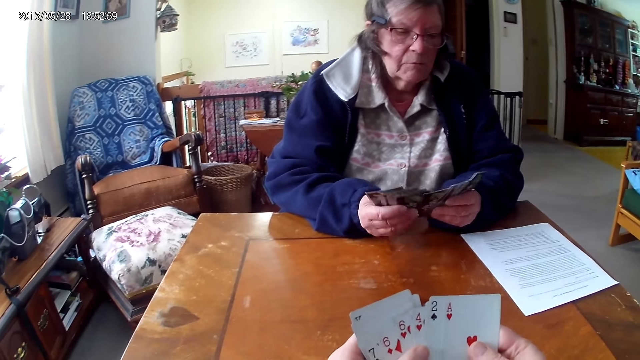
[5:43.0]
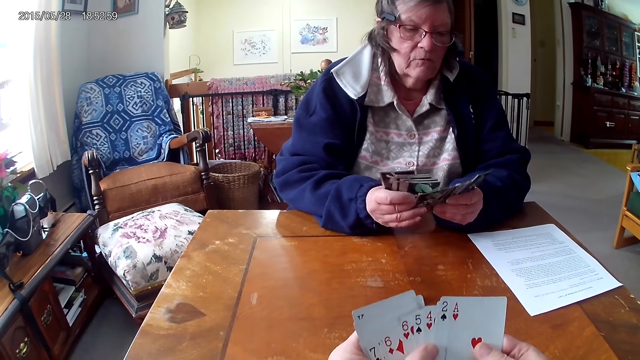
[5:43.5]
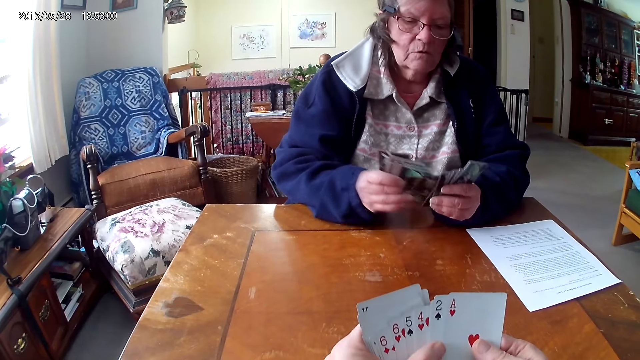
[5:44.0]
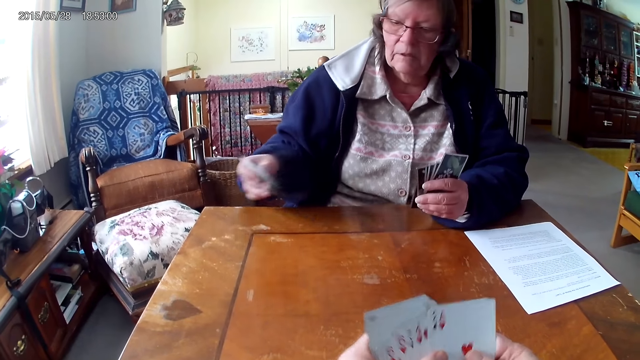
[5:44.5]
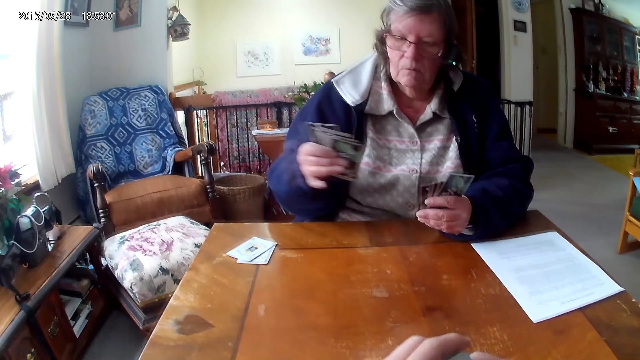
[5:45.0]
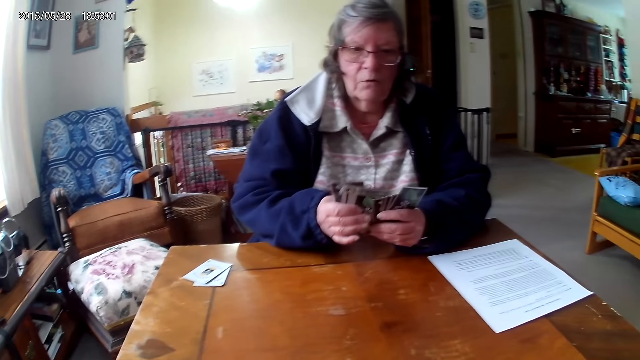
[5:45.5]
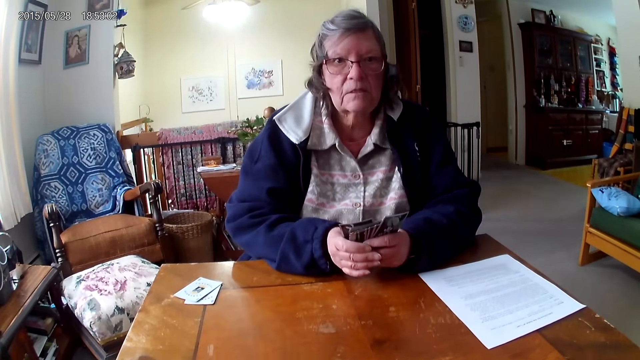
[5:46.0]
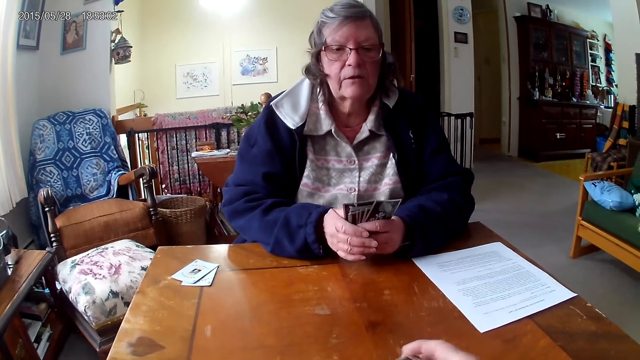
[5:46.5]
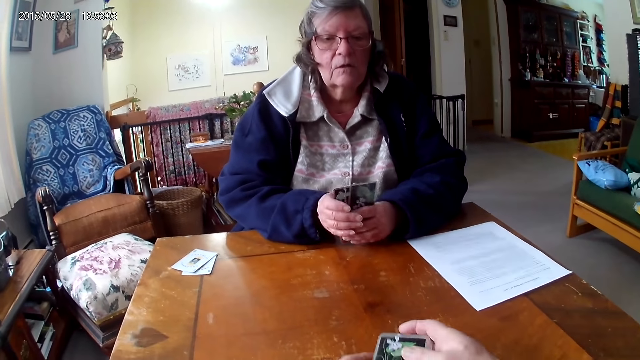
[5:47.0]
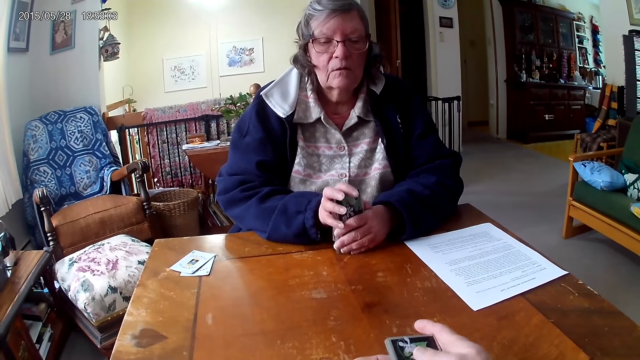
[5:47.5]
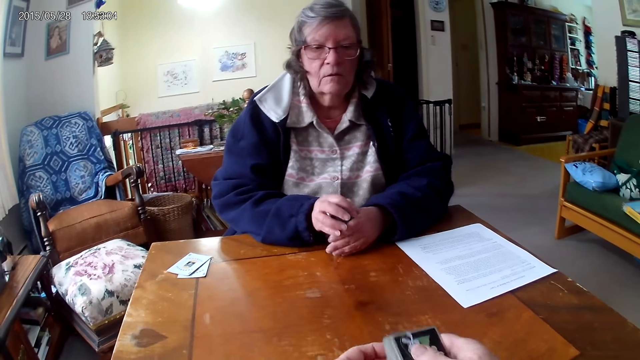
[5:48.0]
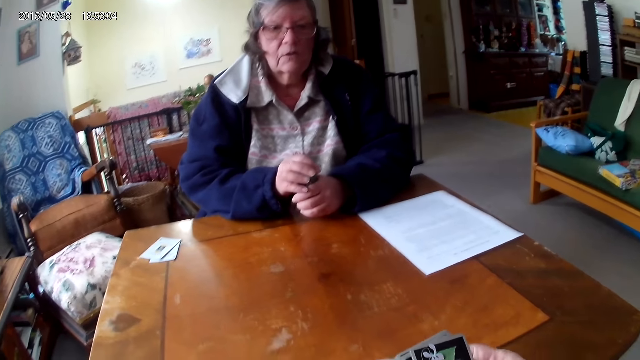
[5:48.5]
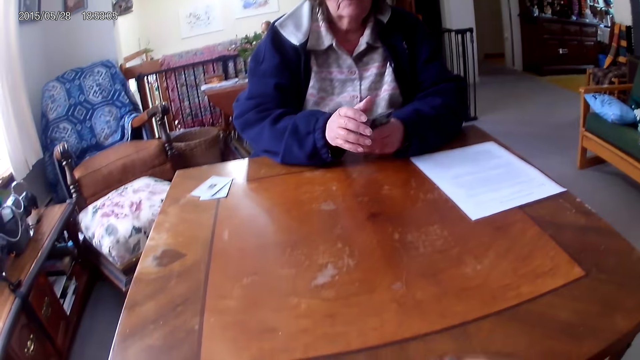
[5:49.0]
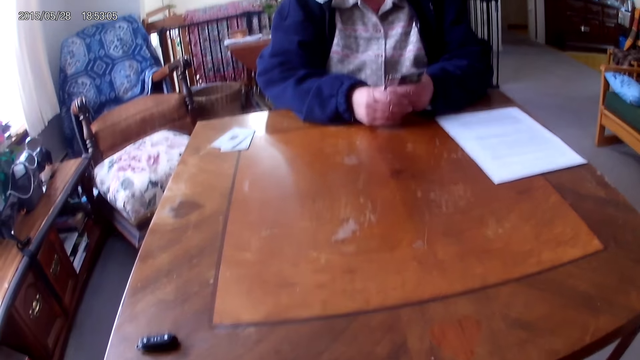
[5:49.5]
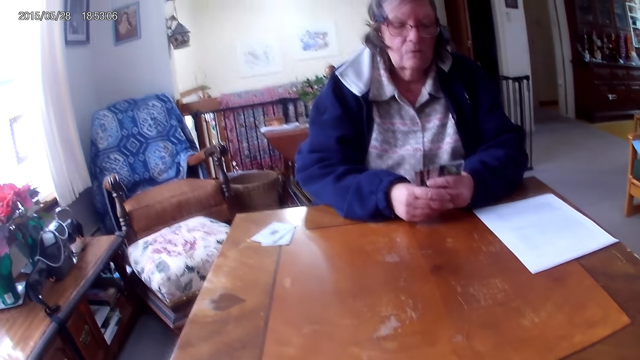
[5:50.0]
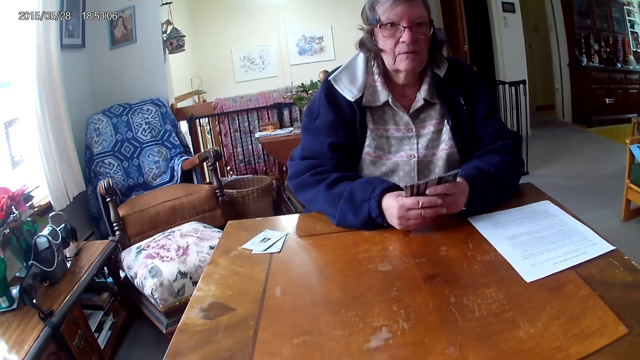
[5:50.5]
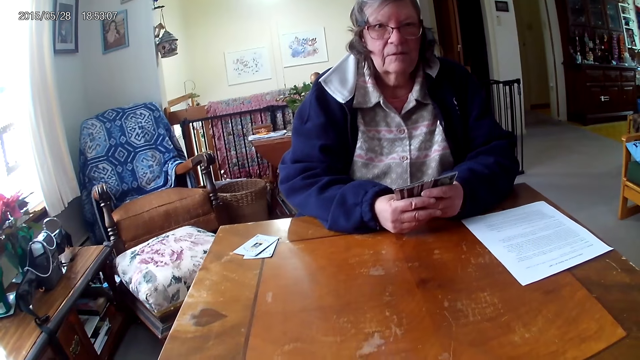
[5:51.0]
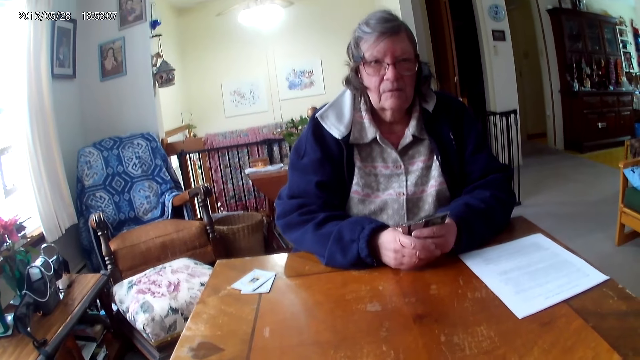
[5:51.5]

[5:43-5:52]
A person puts cards on the table. The camera wearer puts cards on the table.

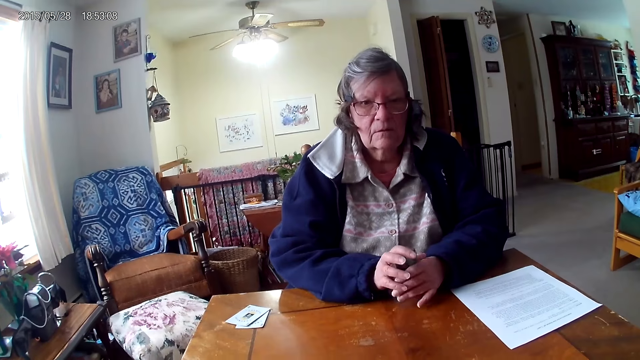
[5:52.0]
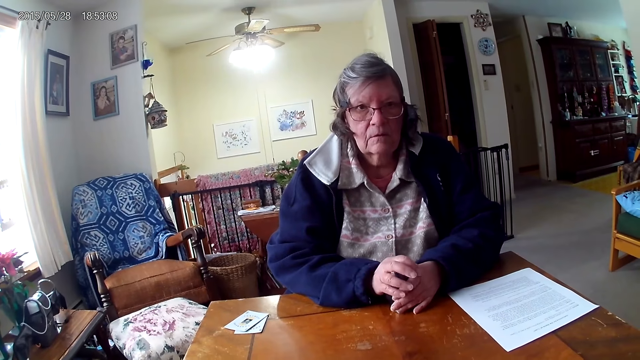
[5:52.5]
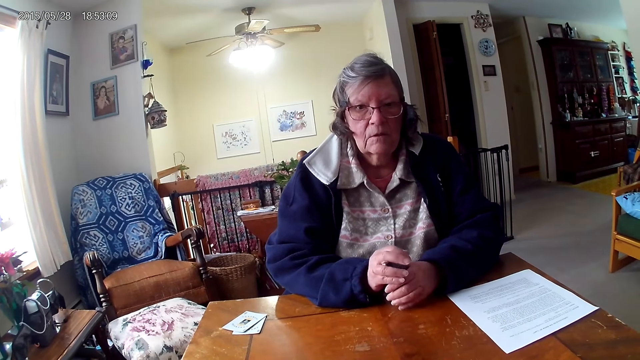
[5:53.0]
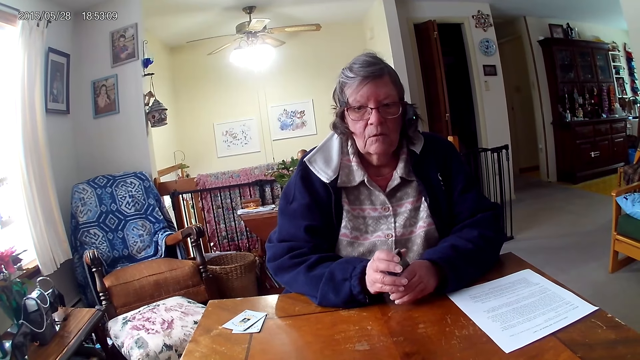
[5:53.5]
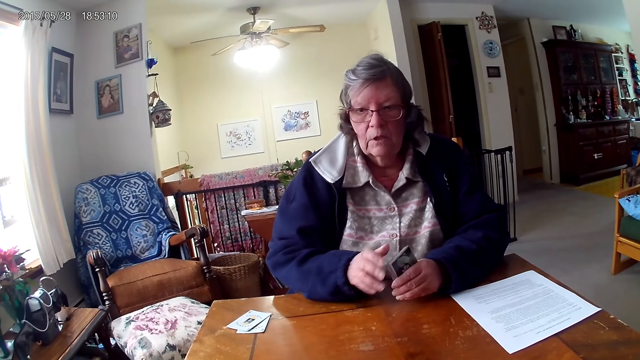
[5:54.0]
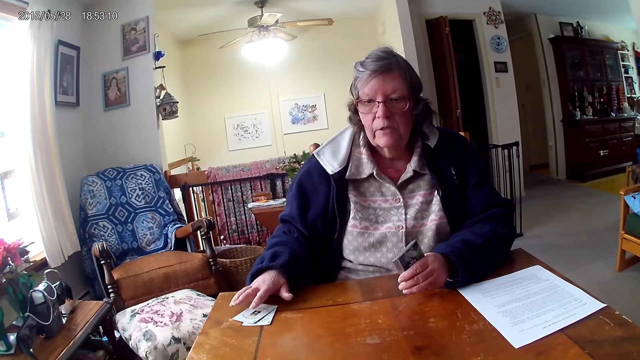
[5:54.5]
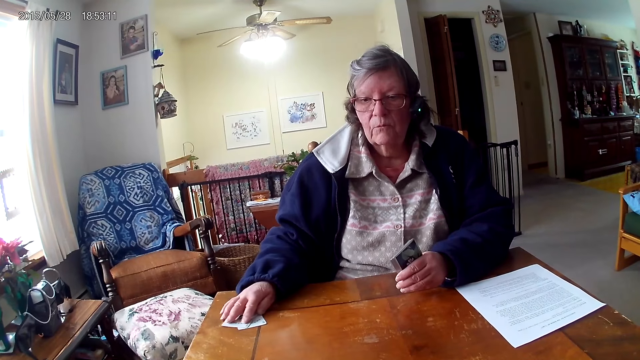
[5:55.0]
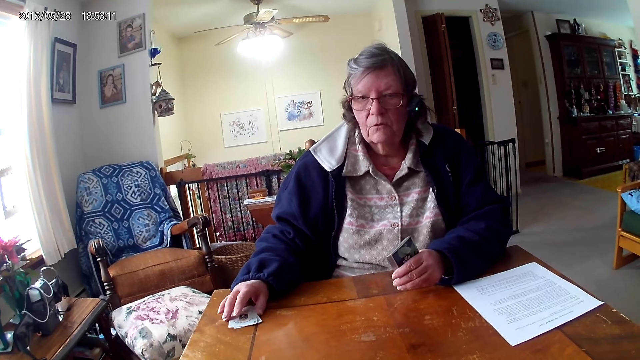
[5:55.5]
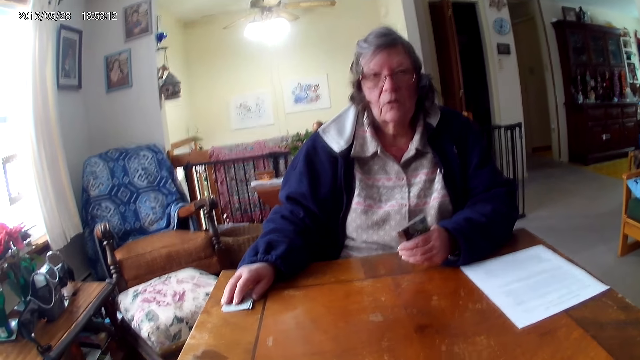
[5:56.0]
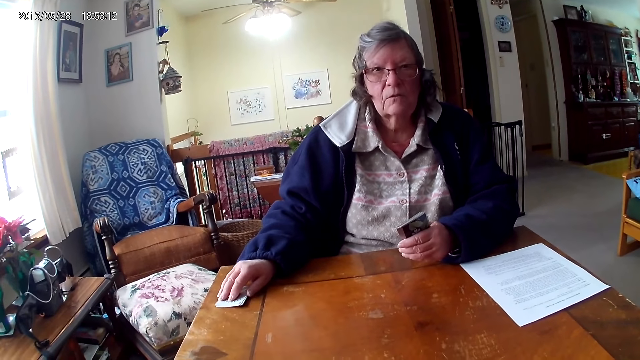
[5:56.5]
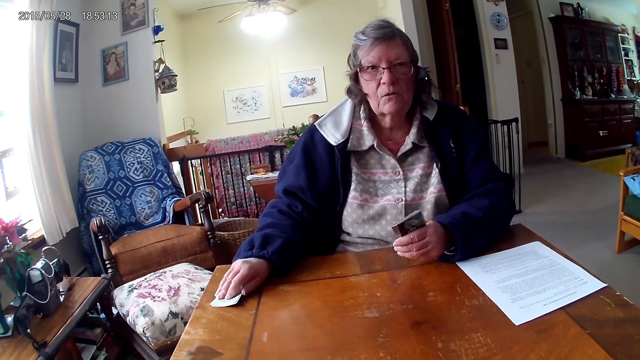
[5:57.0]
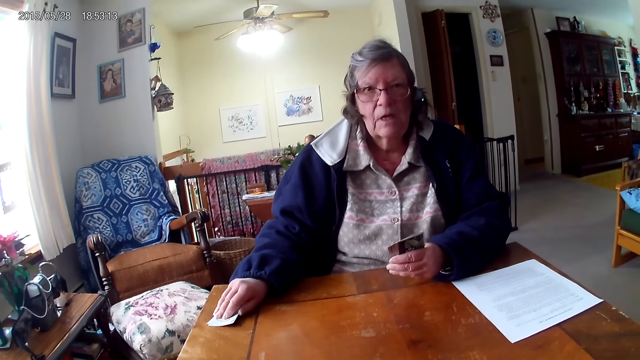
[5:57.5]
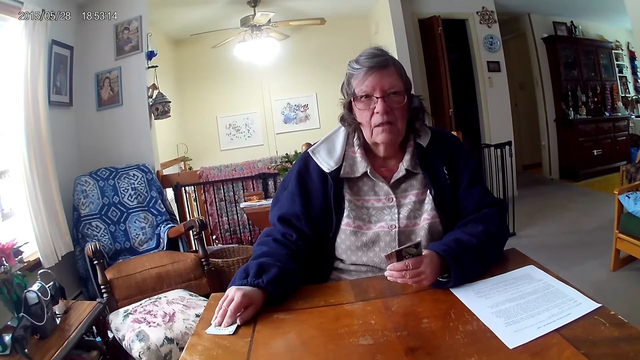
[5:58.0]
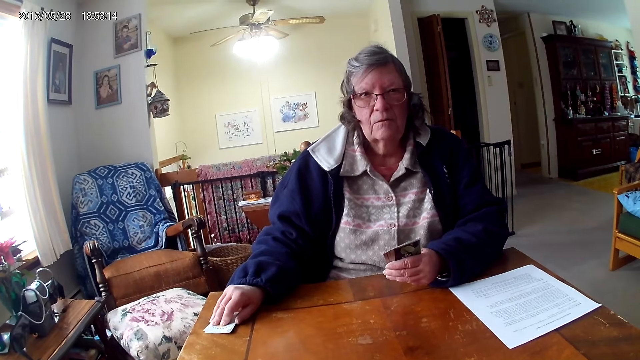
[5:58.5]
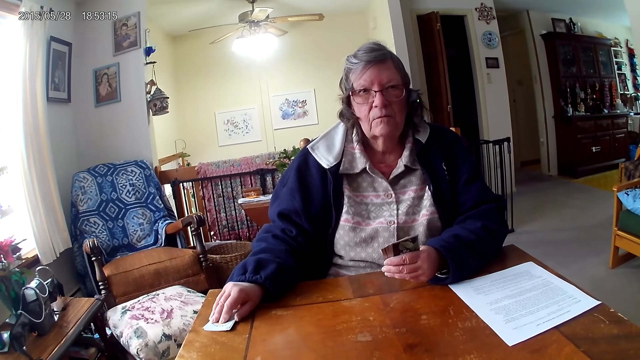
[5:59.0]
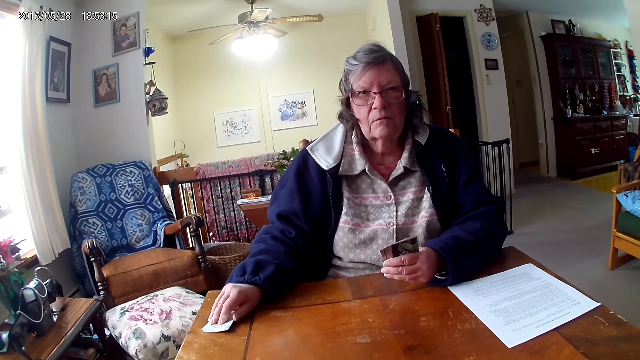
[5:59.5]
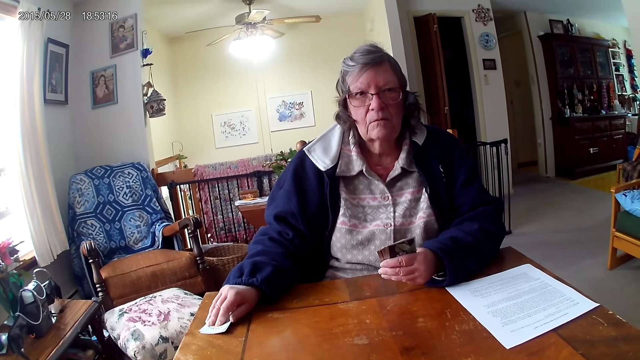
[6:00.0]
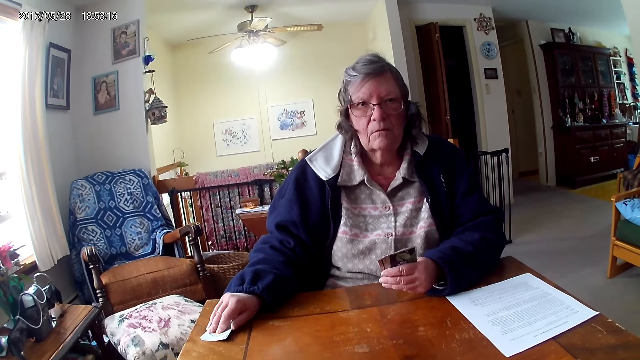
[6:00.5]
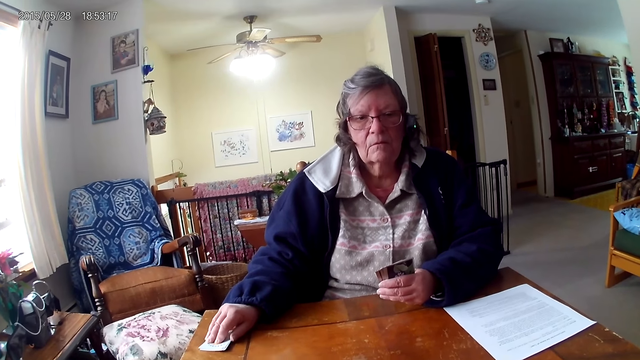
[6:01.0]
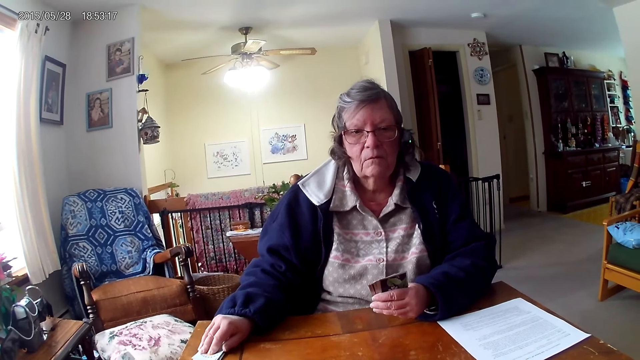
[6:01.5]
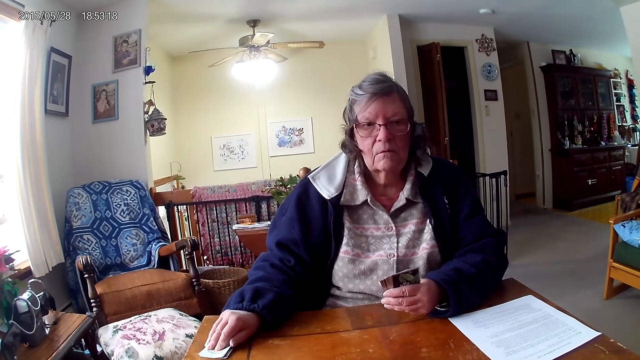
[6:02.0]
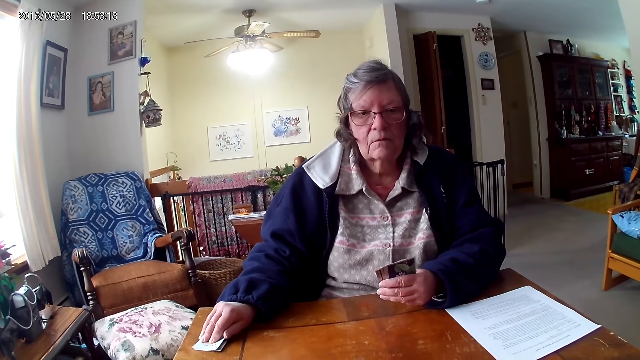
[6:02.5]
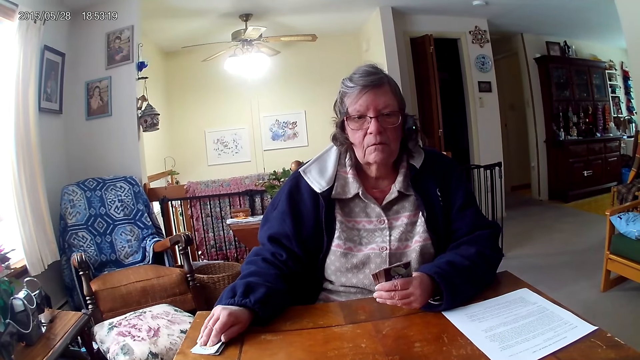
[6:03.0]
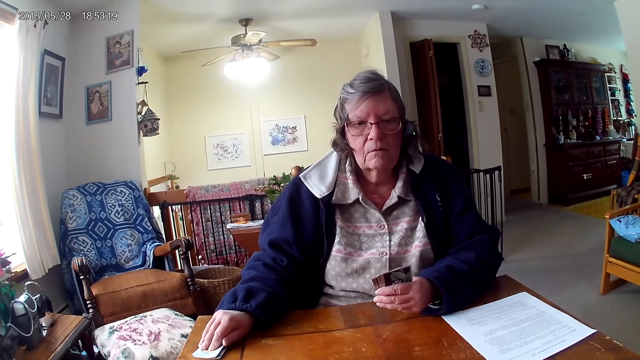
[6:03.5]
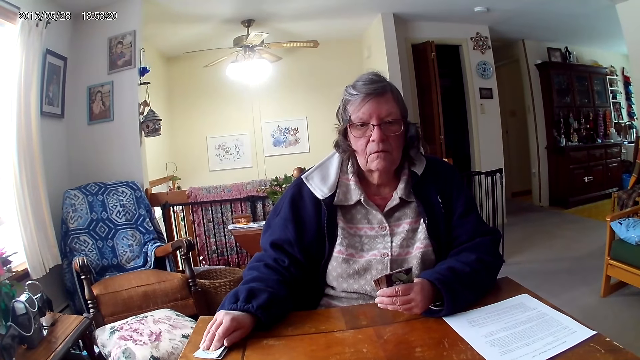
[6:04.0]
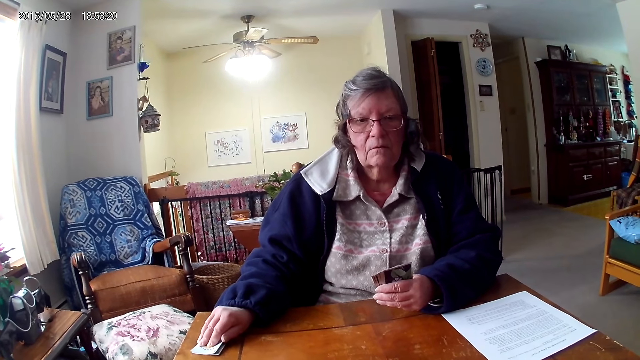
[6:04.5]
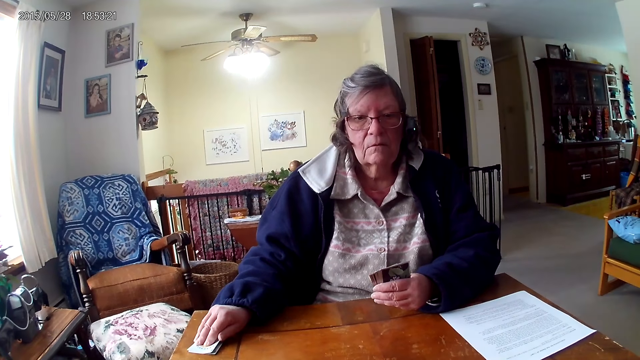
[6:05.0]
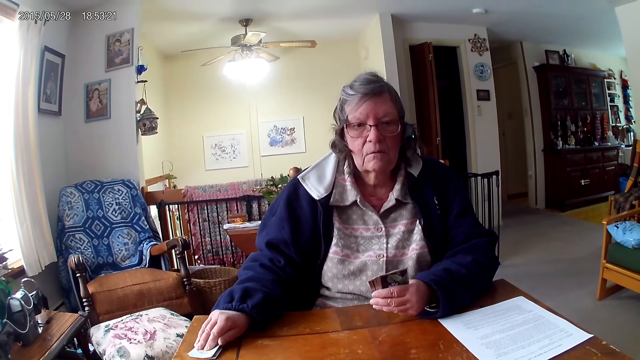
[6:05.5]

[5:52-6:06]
A person arranges cards in her hands. The camera wearer holds the cards on the table with her hand. She picks a card from the table.
